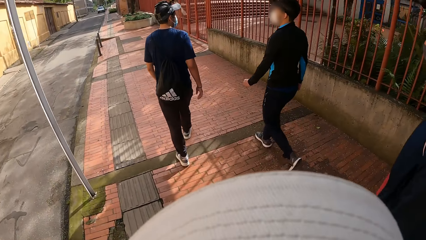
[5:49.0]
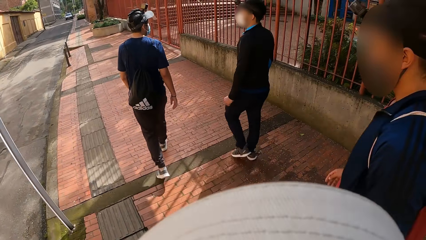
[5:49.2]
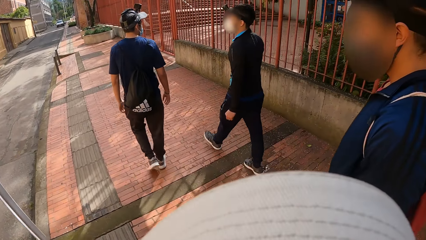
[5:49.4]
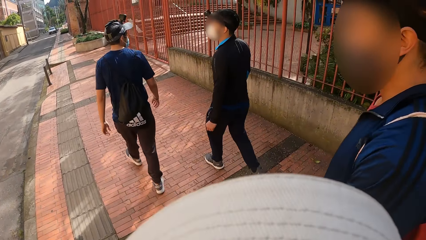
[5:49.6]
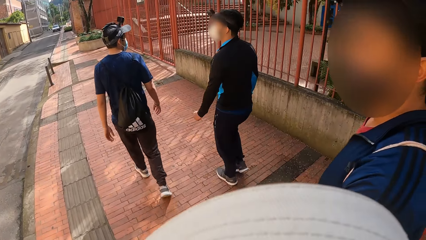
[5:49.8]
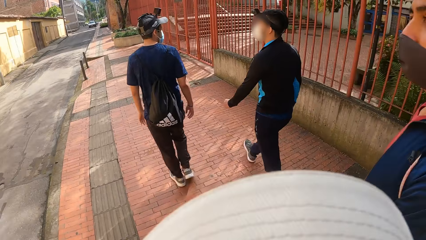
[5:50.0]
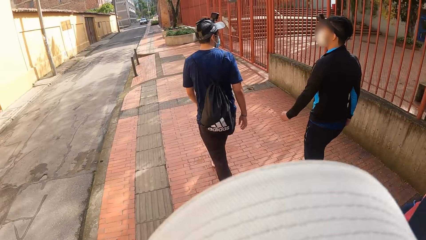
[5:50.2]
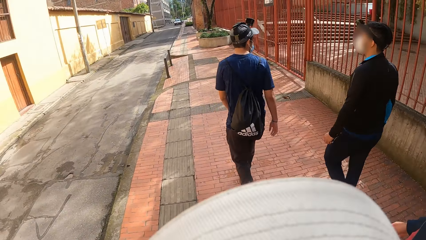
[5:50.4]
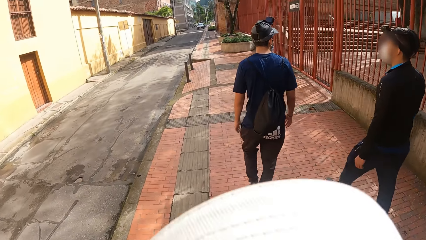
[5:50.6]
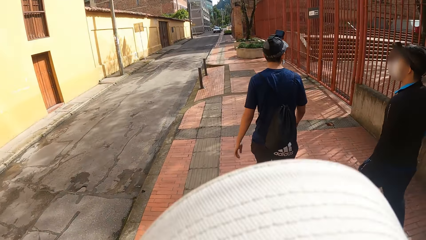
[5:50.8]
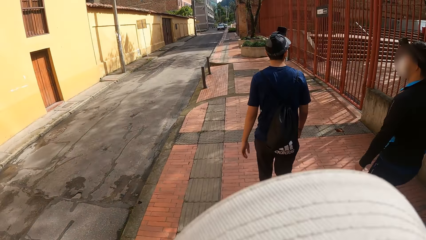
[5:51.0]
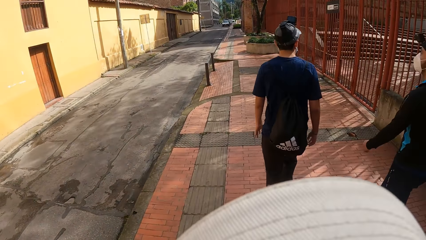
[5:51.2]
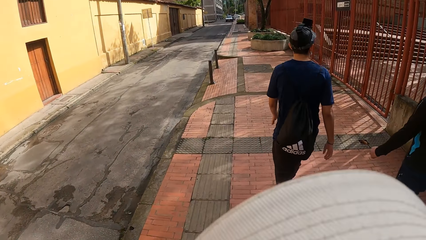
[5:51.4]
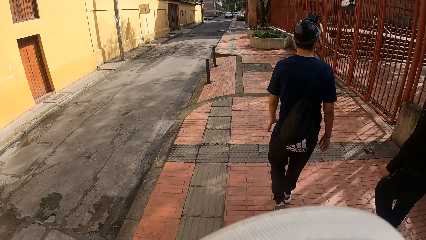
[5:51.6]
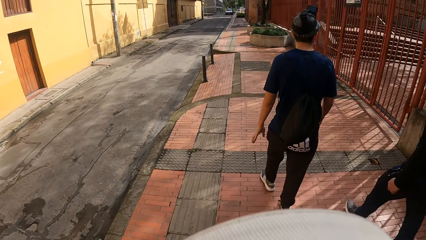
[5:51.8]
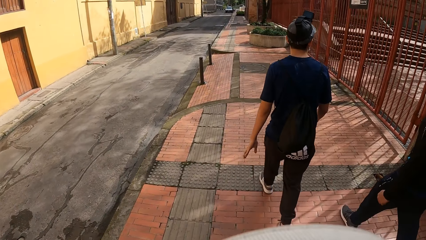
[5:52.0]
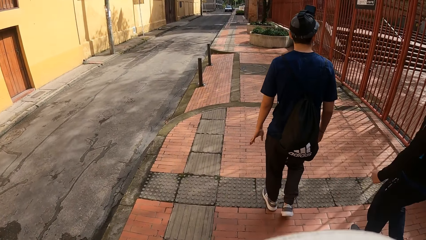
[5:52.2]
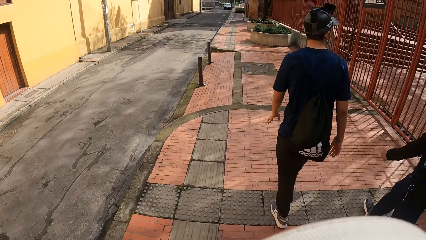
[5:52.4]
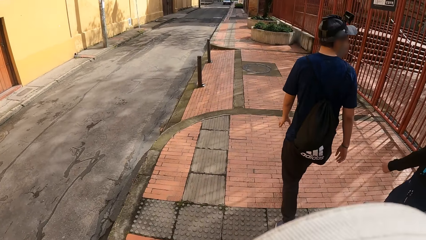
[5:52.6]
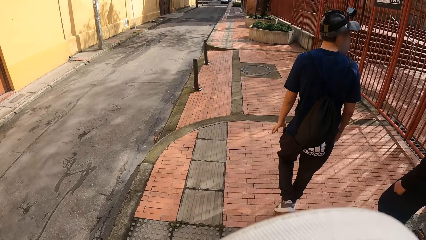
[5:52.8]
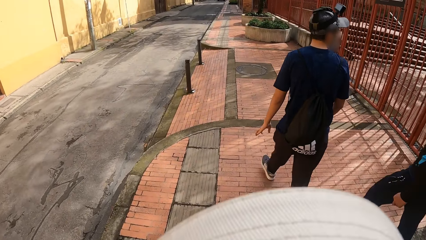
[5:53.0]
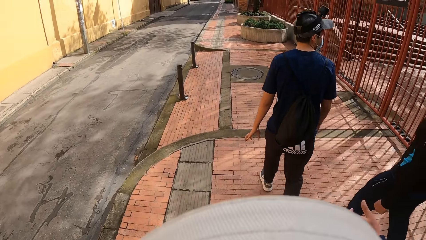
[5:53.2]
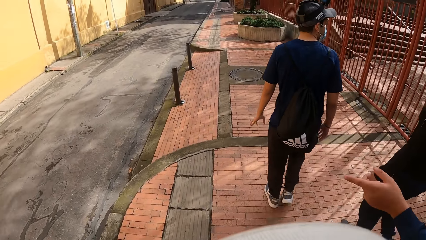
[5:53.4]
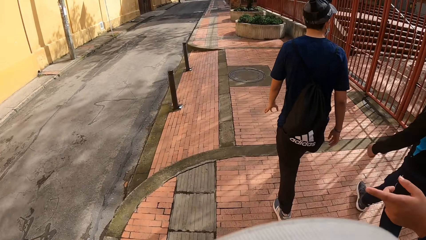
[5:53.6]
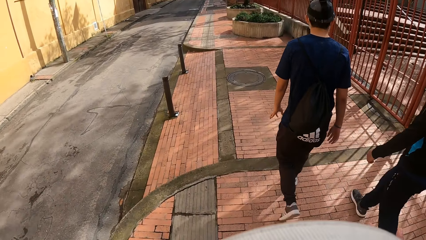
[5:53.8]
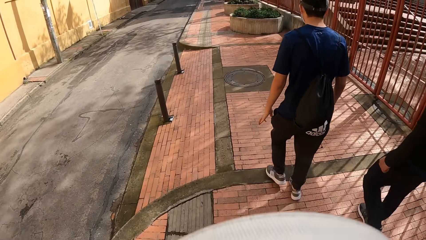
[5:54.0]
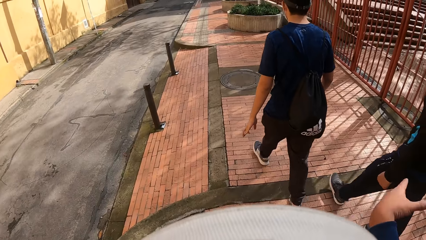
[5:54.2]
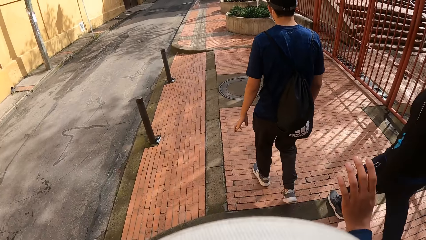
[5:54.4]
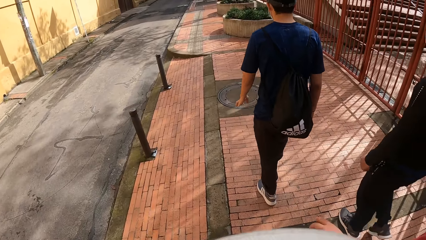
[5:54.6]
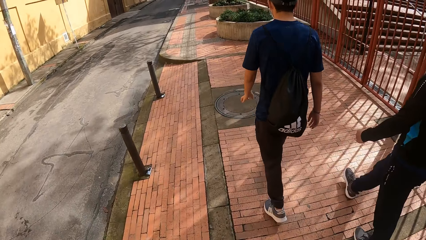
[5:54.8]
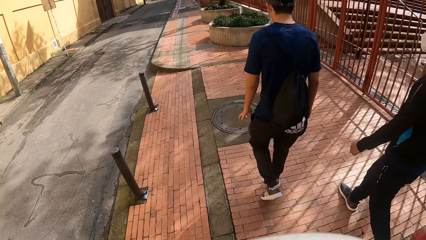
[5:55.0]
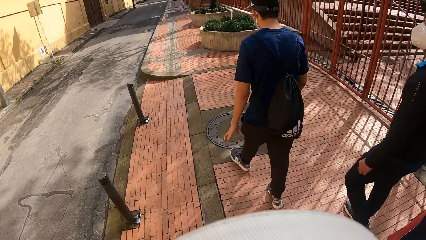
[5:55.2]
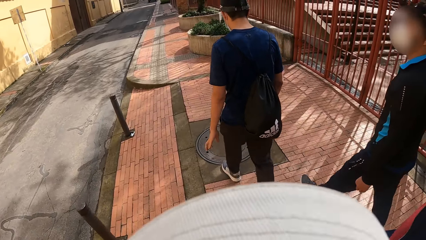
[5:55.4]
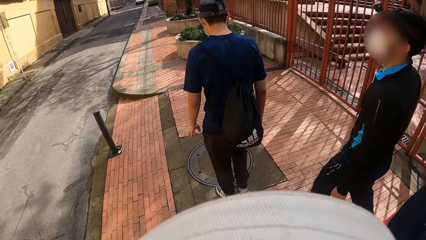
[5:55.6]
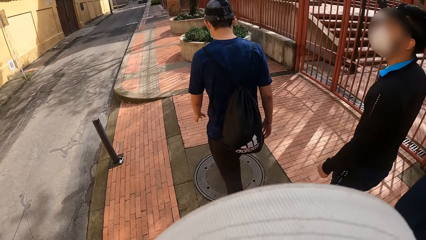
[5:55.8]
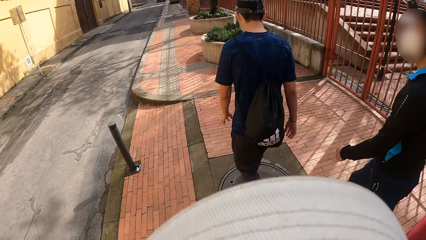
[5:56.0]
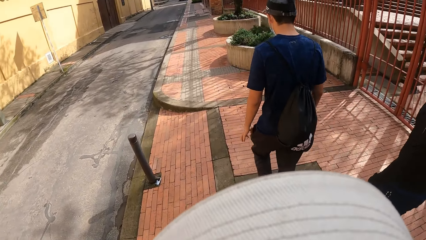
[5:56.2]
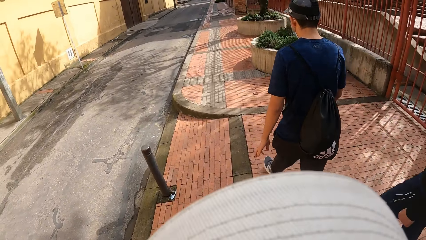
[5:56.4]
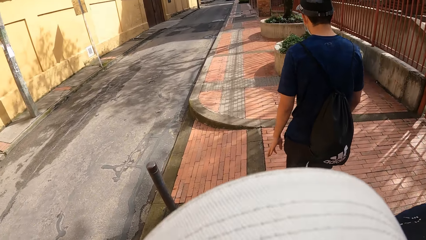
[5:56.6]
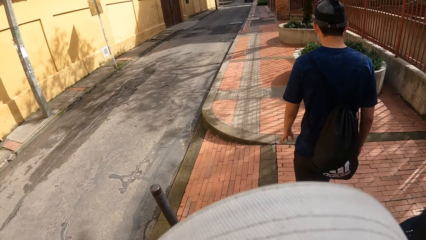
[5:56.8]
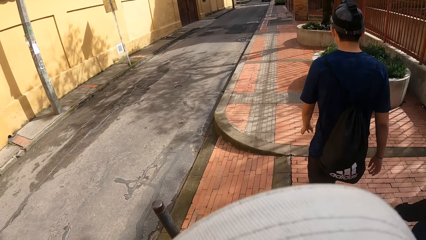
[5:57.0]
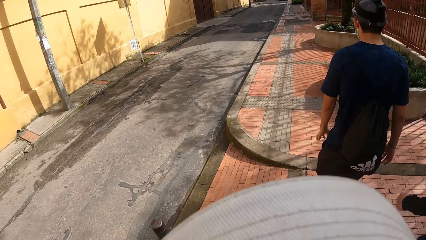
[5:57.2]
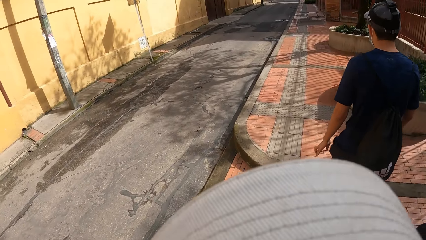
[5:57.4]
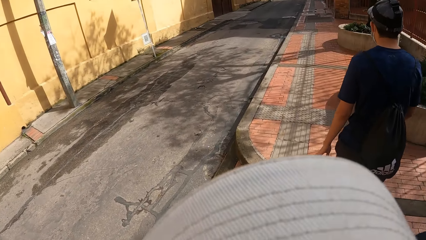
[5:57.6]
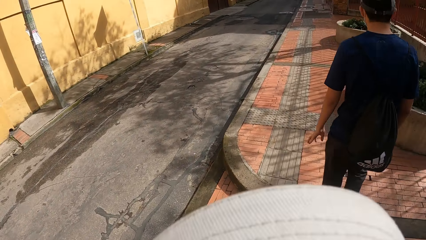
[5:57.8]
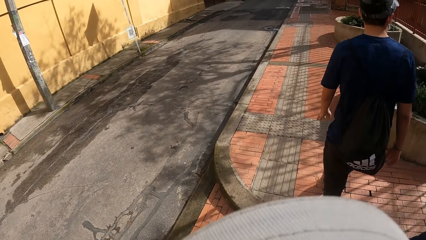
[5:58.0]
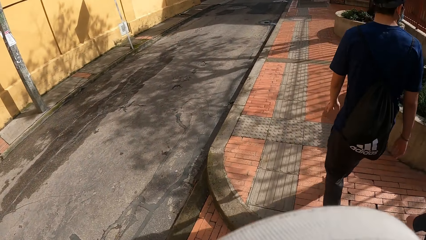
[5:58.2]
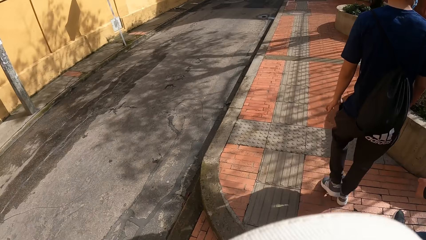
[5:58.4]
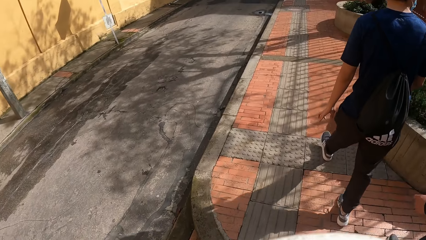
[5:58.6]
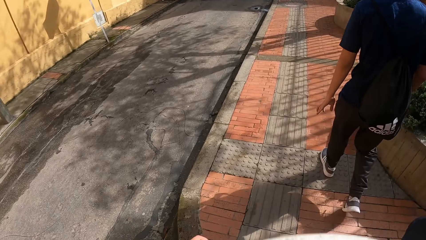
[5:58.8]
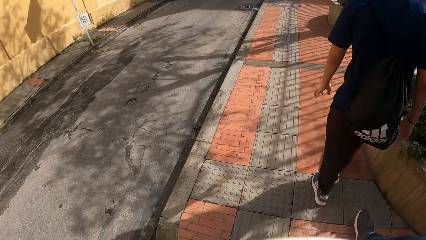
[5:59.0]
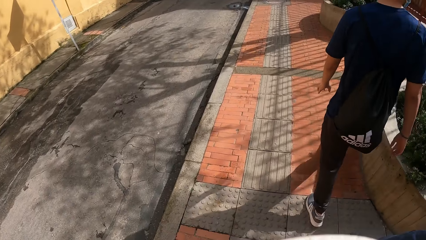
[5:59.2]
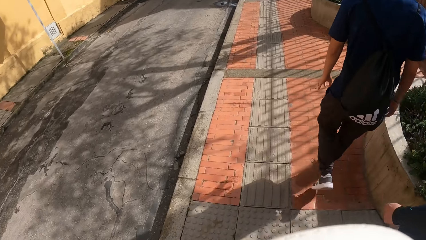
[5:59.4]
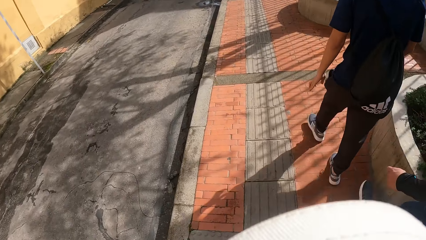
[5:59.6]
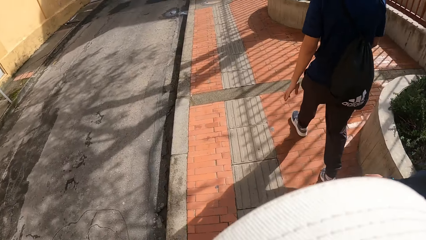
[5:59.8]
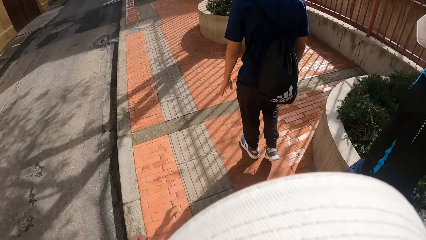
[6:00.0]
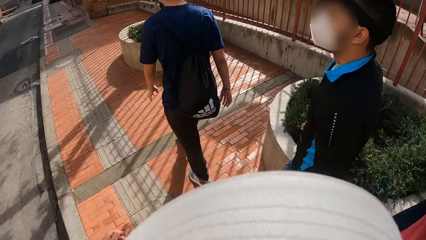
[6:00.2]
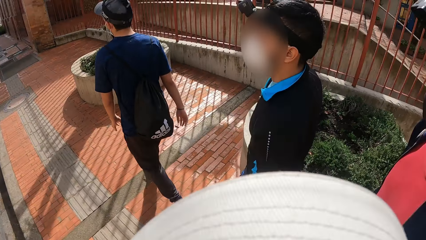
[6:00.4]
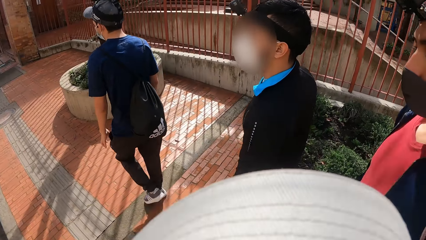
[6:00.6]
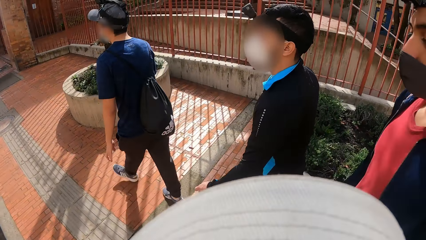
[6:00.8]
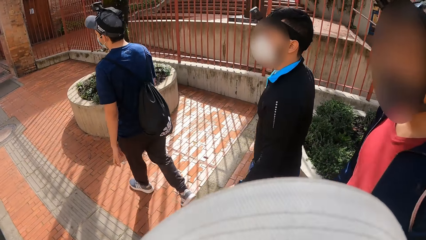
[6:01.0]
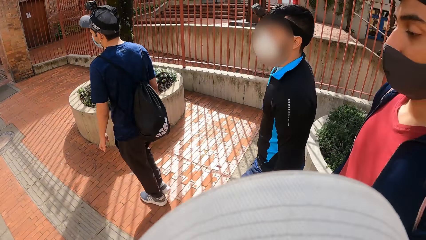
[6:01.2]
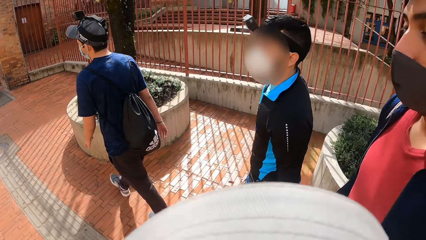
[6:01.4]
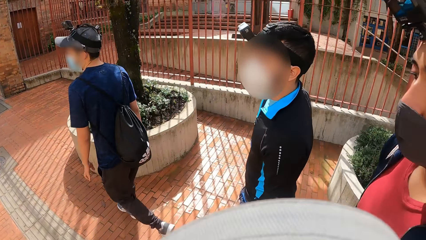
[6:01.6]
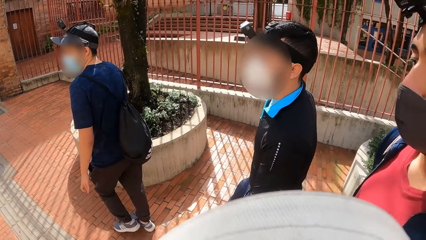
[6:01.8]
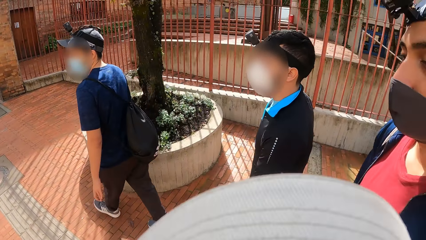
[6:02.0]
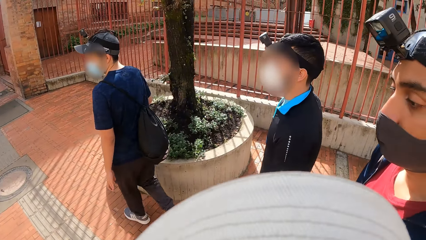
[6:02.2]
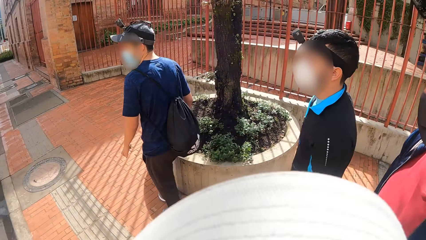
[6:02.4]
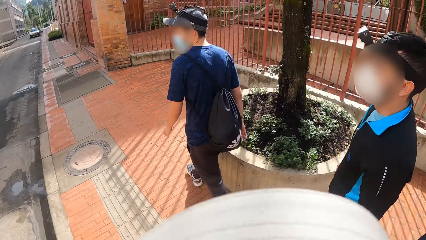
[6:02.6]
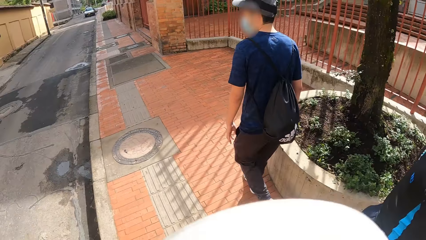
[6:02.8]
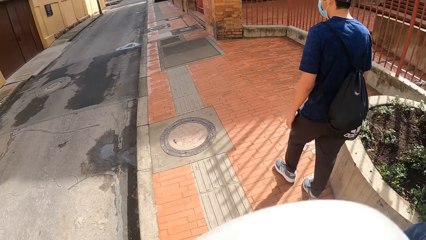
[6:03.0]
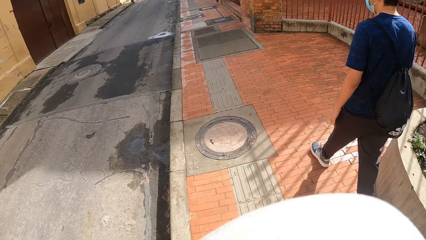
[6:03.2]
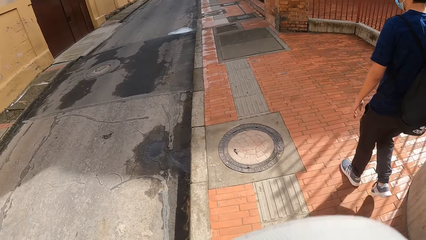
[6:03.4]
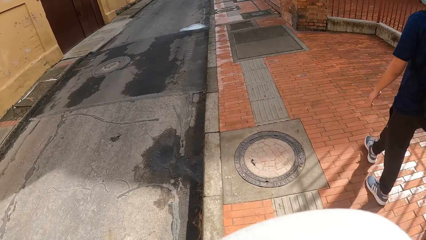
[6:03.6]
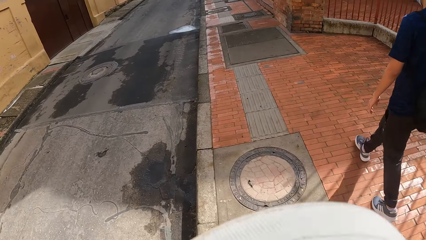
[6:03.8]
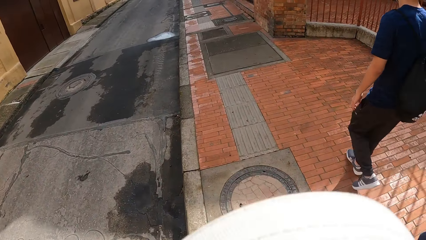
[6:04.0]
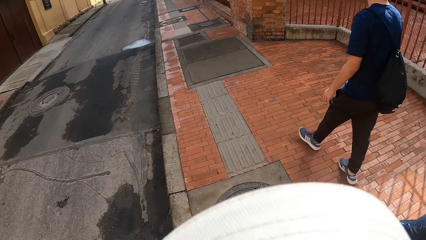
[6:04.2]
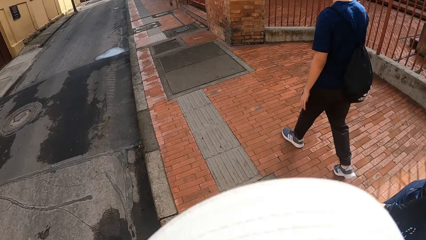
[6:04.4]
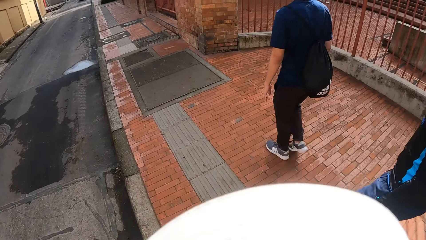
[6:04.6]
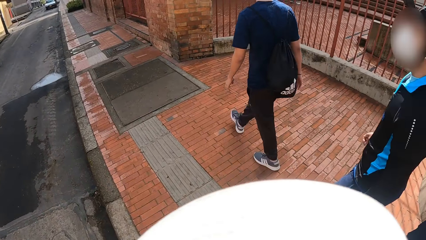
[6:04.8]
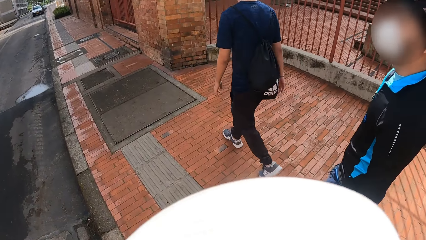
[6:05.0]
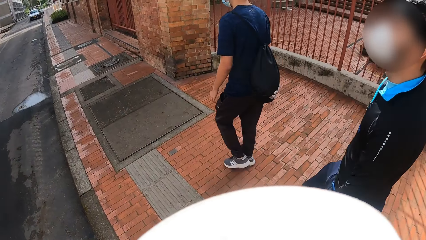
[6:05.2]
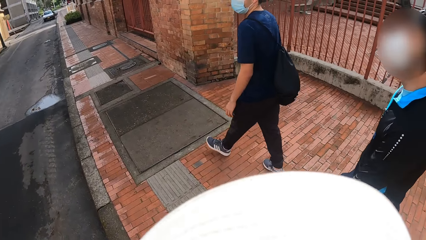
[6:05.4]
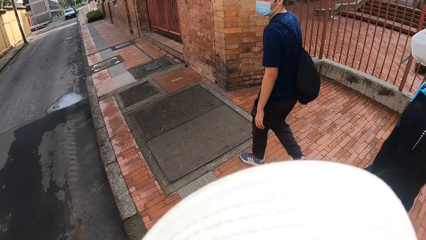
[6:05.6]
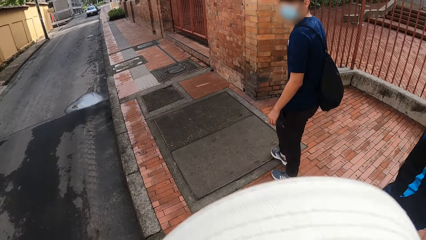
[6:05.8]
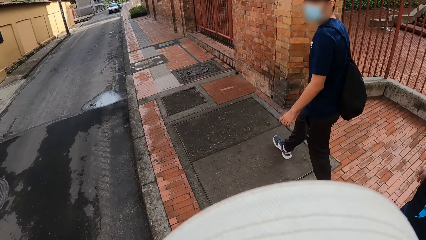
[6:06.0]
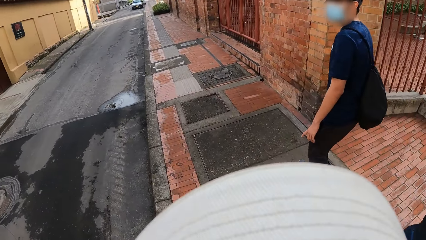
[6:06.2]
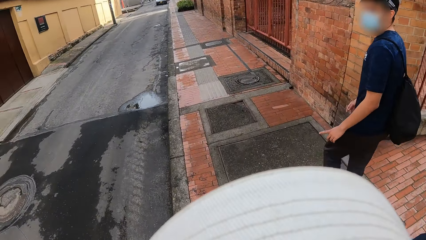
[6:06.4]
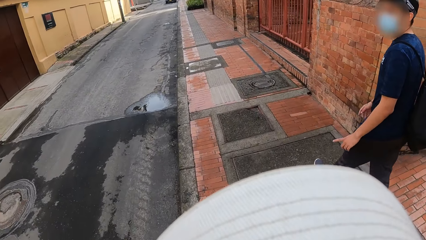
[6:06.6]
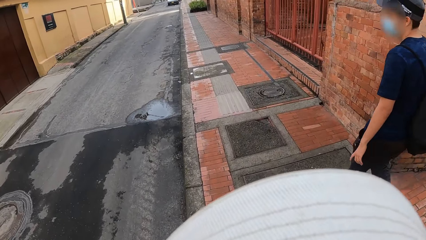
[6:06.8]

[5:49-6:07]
A person walks around. Another person and a third person are walking around. The first person, the second person and the third person are walking around. The second person walks around. The second person and the third person are walking around.
